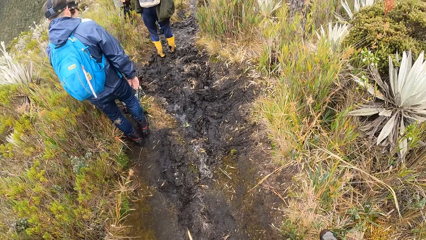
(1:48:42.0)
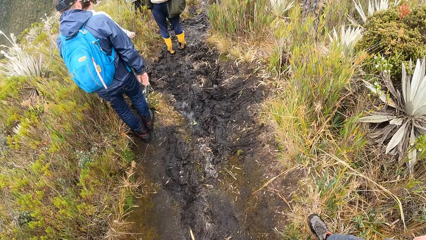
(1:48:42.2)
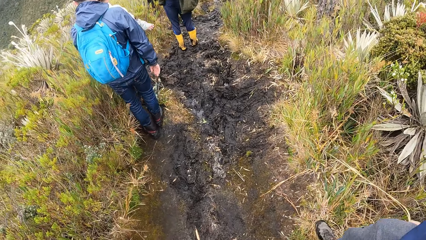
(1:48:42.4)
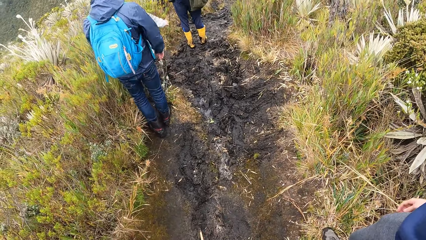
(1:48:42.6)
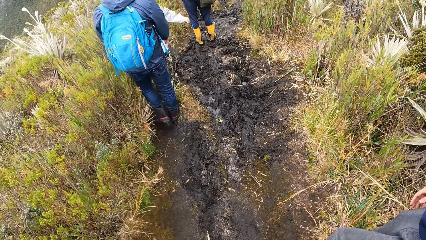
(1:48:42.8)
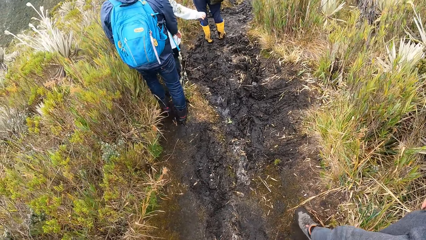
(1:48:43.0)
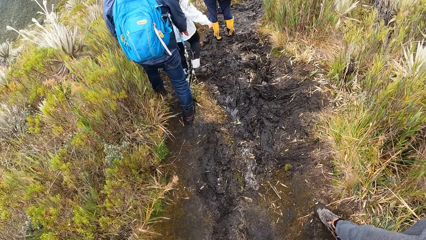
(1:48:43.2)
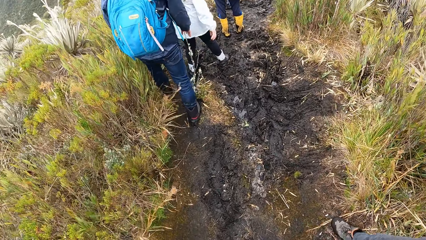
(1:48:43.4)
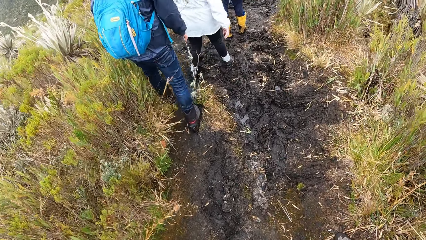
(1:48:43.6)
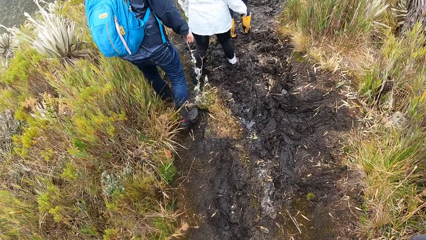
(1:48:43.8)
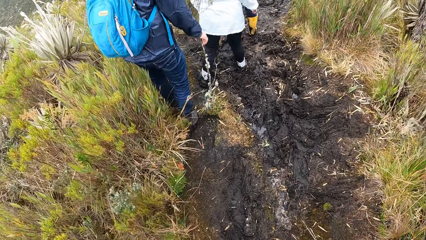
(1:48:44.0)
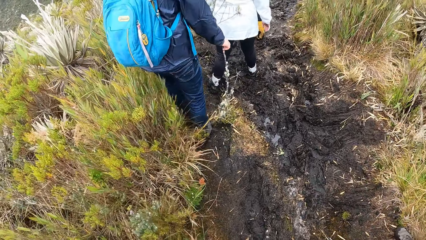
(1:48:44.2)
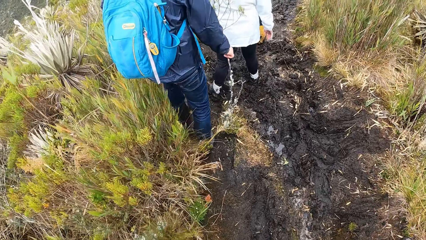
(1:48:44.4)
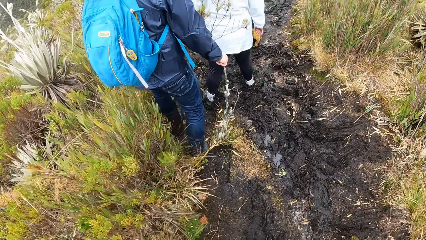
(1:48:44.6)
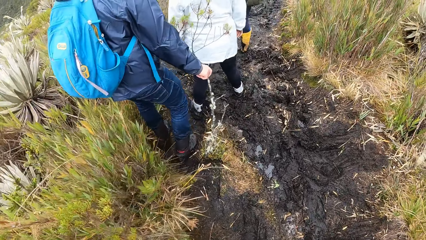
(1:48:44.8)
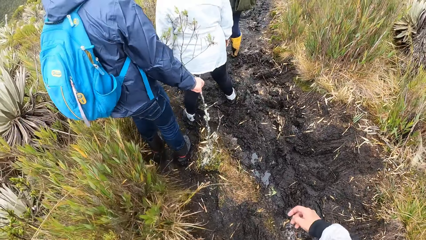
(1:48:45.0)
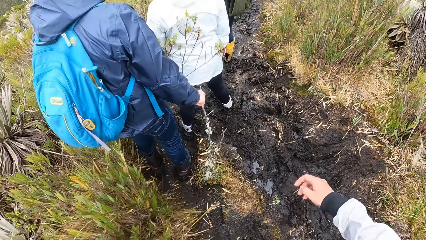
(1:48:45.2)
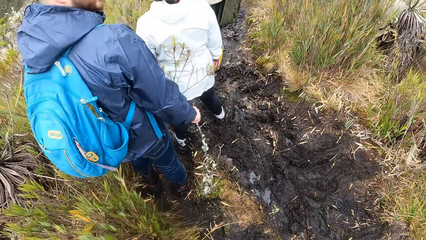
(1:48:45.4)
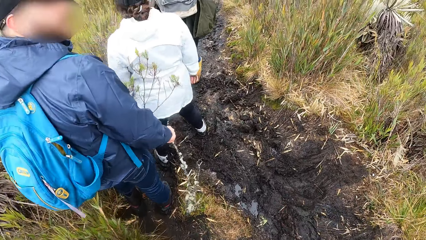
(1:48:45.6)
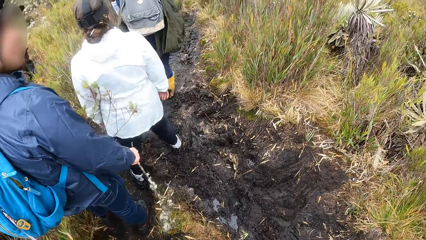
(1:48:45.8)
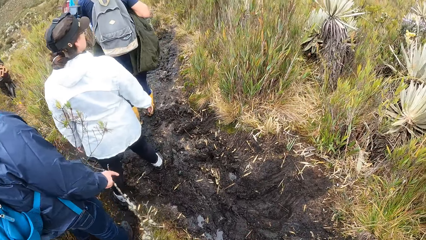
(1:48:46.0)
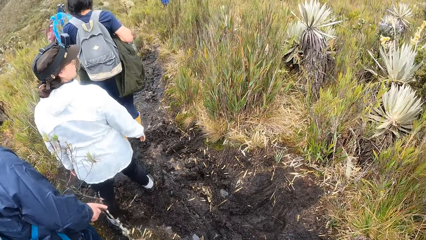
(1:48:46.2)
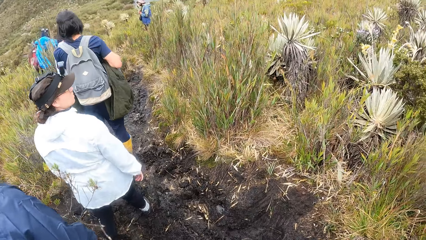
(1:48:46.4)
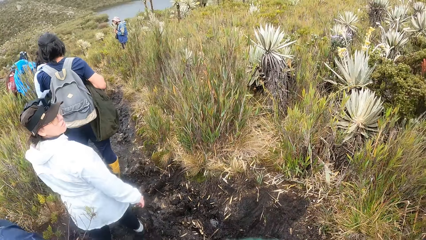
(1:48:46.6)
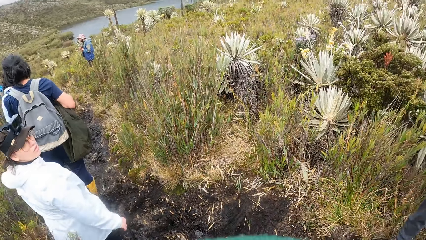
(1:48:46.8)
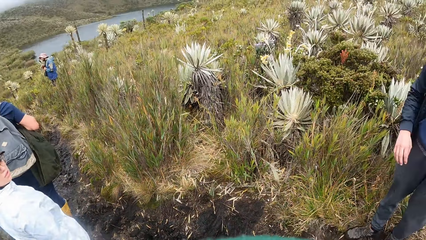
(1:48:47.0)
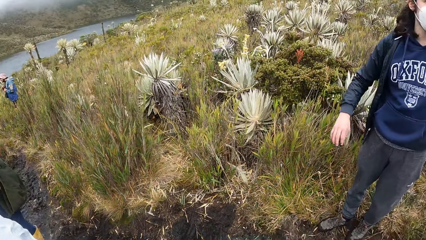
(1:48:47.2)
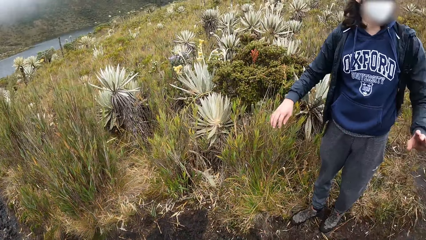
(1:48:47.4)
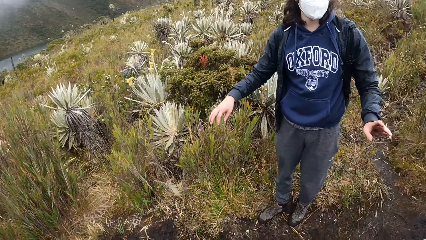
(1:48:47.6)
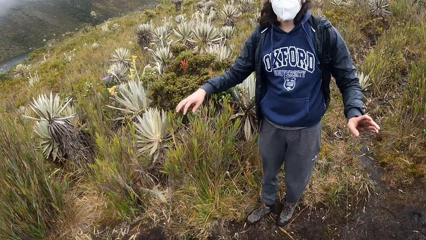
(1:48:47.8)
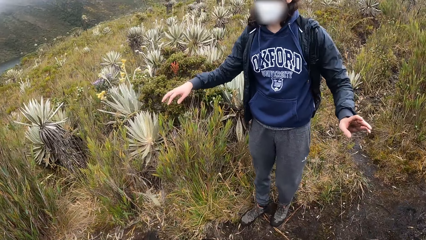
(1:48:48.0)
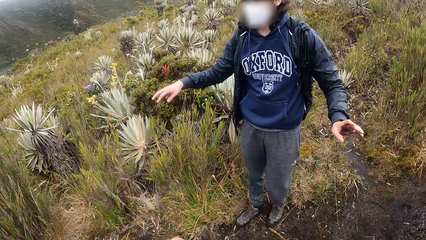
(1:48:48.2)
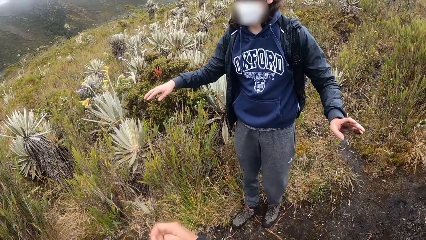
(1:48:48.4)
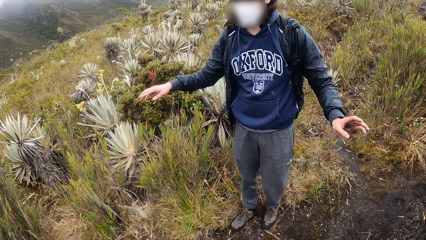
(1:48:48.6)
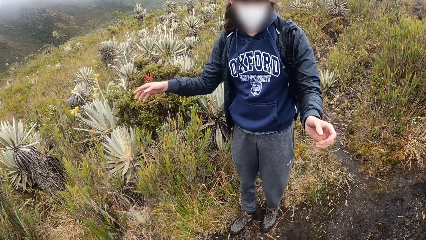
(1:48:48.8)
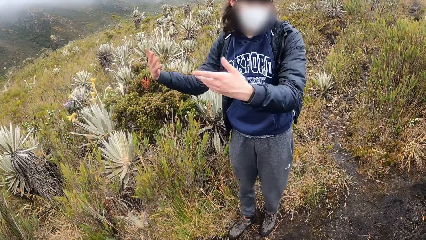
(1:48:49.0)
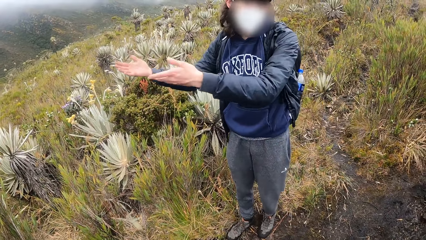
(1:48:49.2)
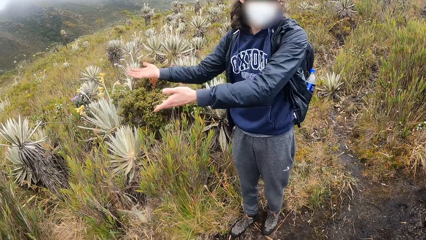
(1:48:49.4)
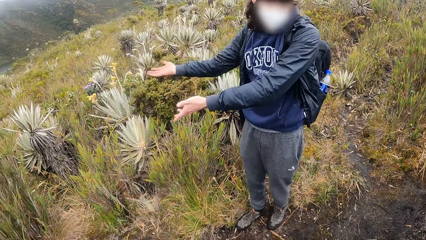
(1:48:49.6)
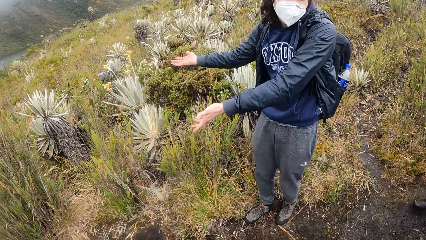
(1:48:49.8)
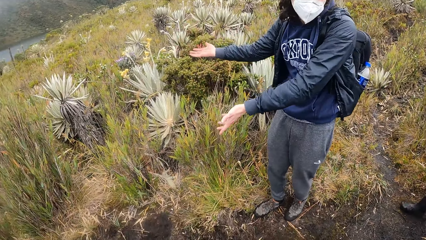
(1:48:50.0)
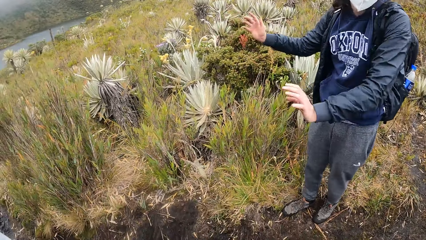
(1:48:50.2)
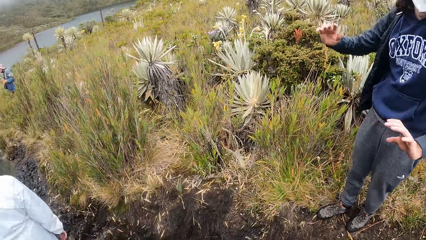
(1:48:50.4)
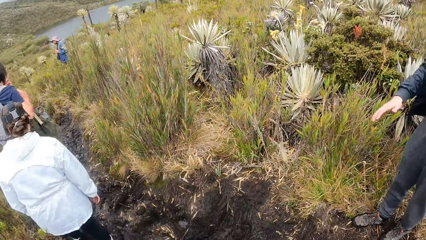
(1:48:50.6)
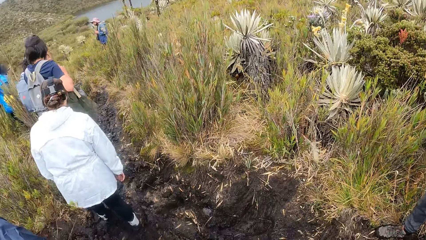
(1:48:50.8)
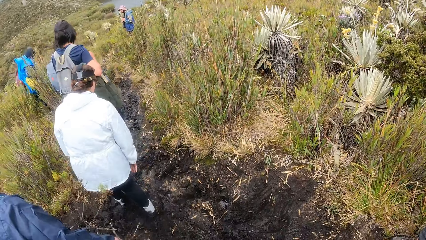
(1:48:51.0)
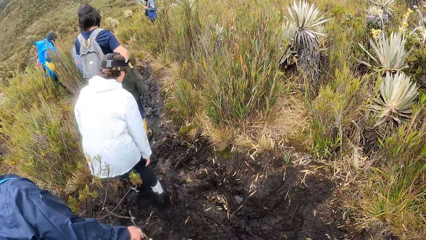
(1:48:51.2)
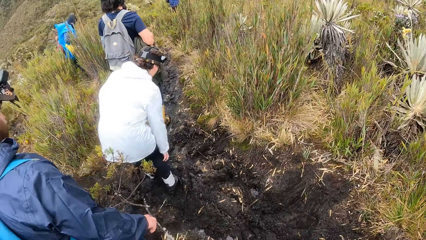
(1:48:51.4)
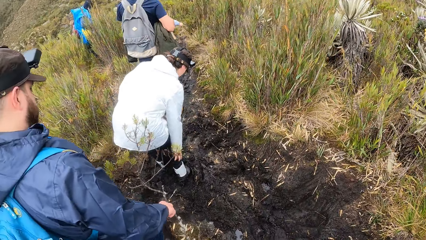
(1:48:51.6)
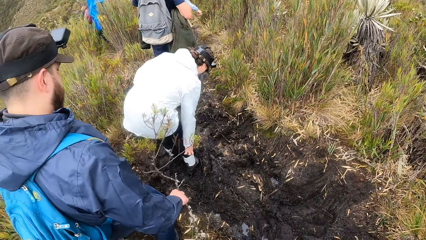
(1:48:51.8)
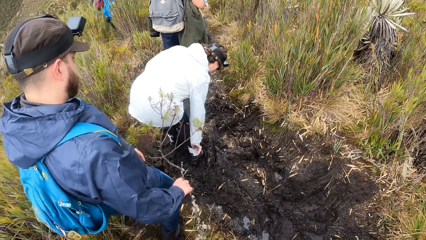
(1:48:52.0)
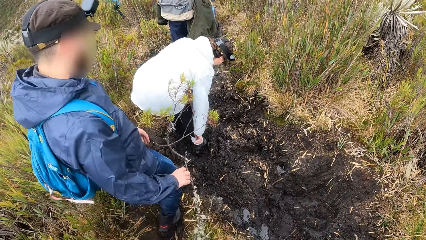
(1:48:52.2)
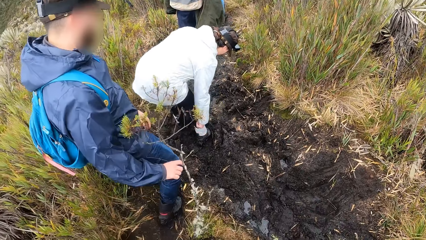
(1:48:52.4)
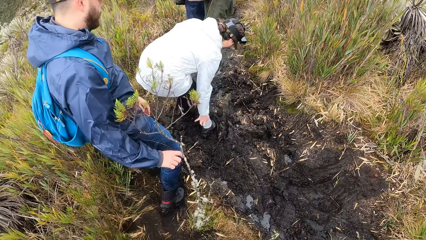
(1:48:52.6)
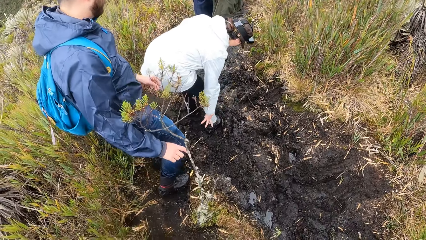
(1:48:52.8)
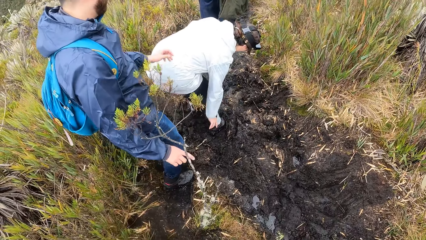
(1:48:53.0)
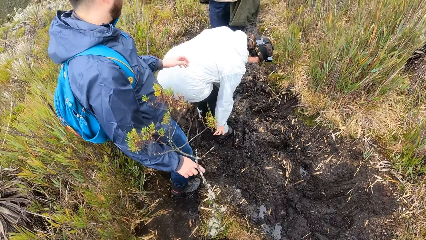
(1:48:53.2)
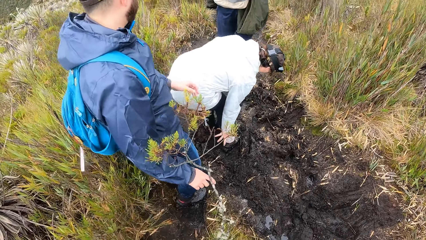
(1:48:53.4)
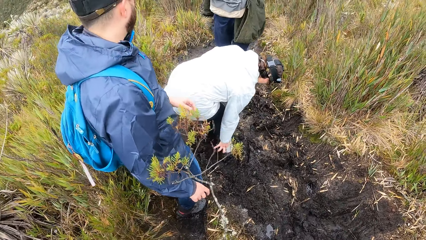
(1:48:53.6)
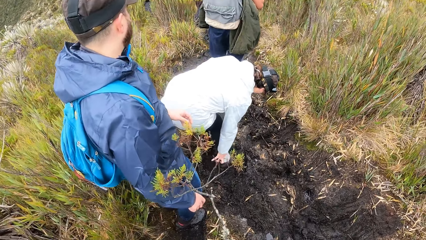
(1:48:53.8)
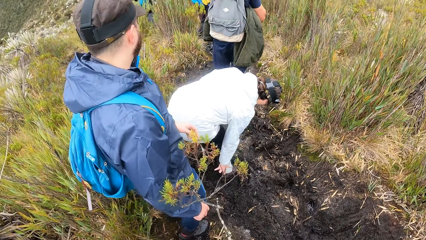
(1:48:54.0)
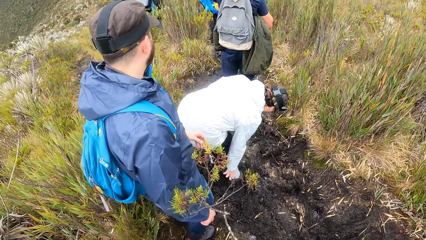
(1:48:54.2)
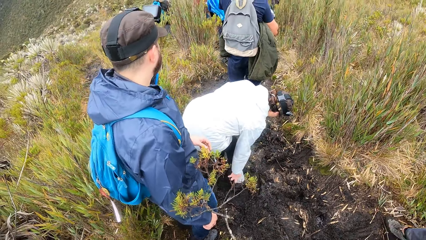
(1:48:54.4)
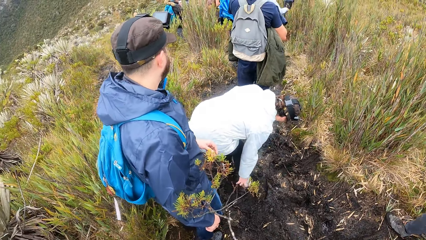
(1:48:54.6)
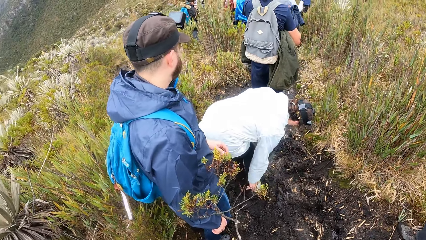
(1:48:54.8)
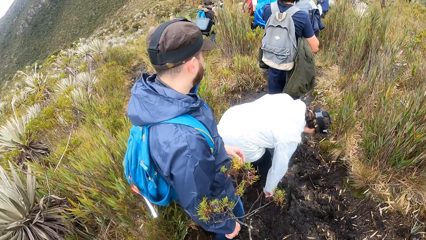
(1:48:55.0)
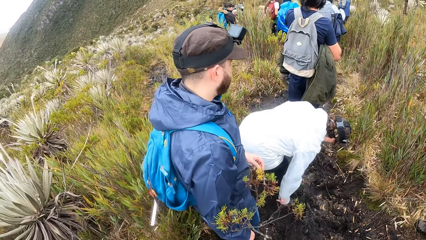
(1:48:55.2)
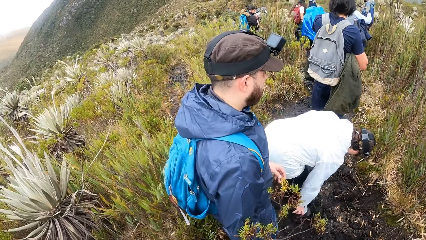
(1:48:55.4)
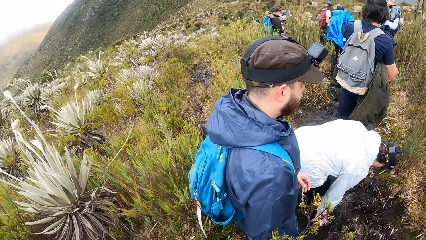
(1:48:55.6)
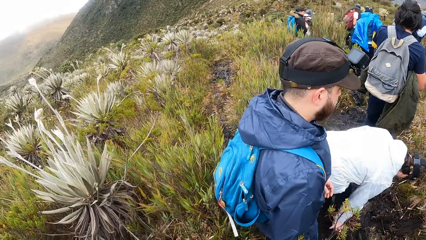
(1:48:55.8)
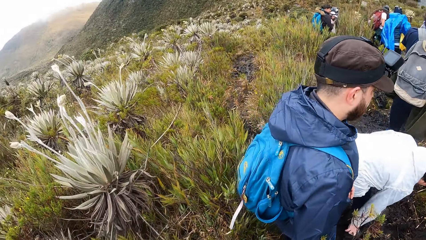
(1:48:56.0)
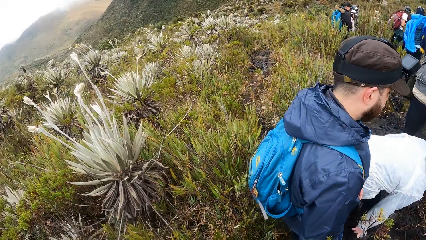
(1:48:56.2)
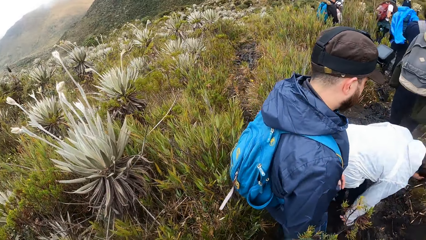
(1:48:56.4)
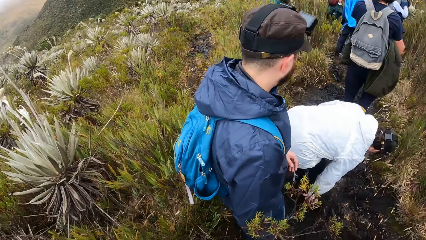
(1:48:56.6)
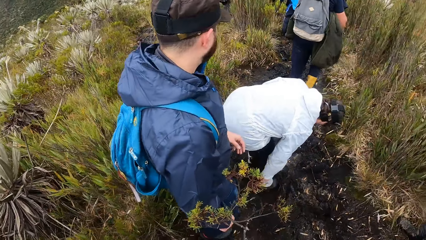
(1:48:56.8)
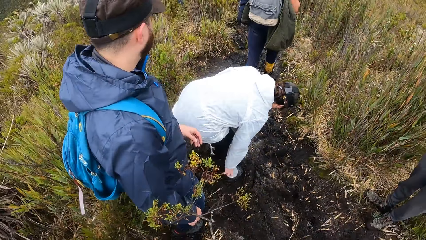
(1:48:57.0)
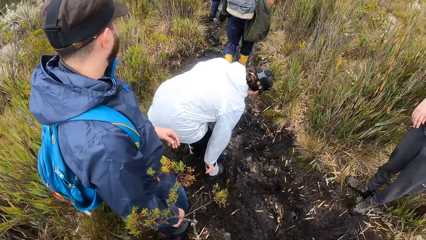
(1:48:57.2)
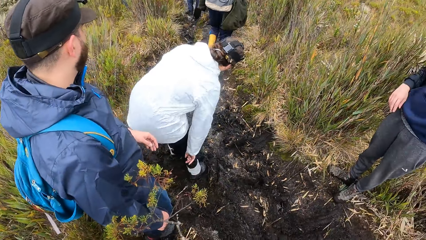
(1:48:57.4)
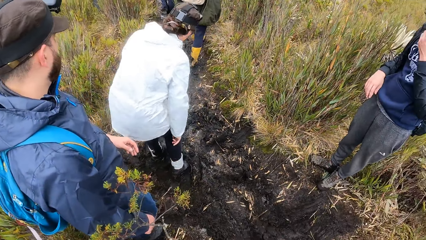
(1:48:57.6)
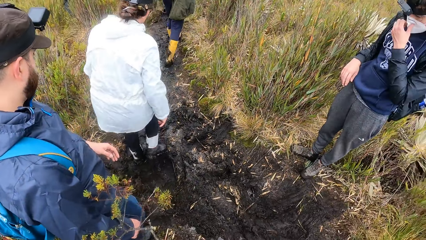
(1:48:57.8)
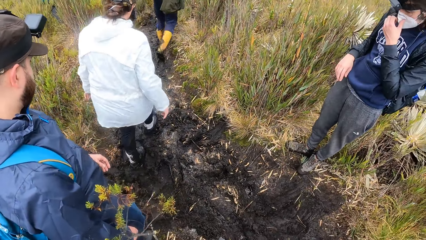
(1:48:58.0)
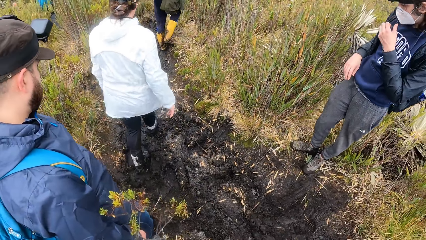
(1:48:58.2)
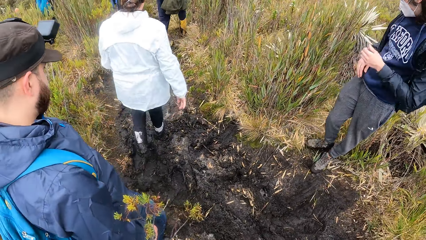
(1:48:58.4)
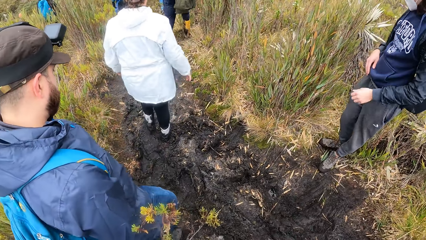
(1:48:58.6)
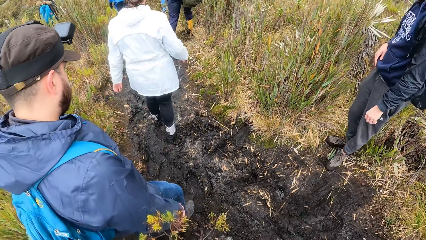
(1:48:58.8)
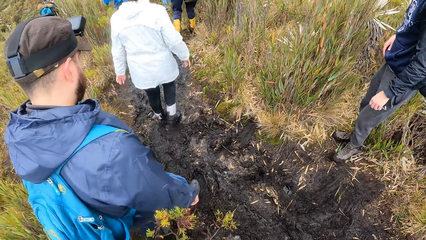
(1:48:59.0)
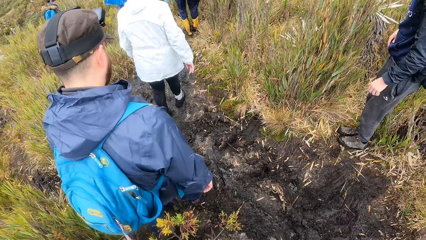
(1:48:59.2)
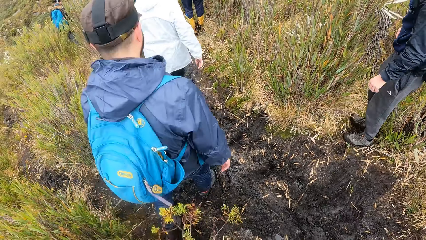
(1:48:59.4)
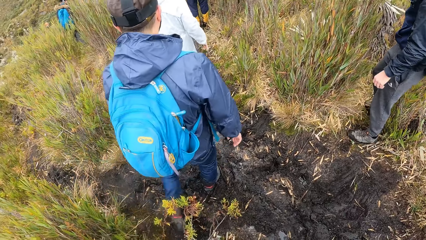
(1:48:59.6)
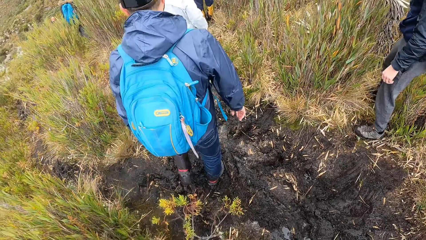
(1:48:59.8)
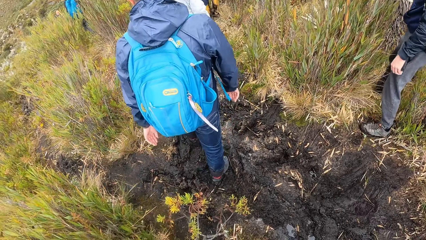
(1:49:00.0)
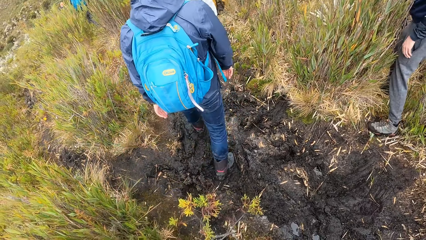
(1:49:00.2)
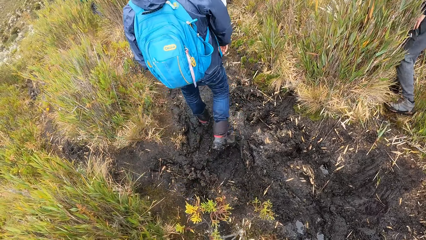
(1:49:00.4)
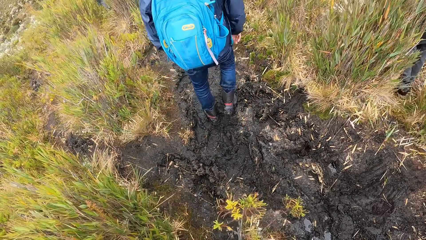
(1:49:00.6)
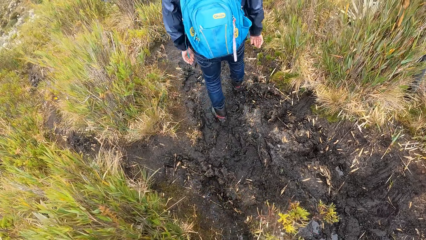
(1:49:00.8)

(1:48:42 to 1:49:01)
The camera wearer walks in the field. They interact with a man. The woman interacts with the camera wearer. The camera wearer stares at the field. Another woman wears a shoe in her right leg properly. The man touches the mask with the right hand and walks in the field. The camera wearer walks on a bush path with some tourists.
